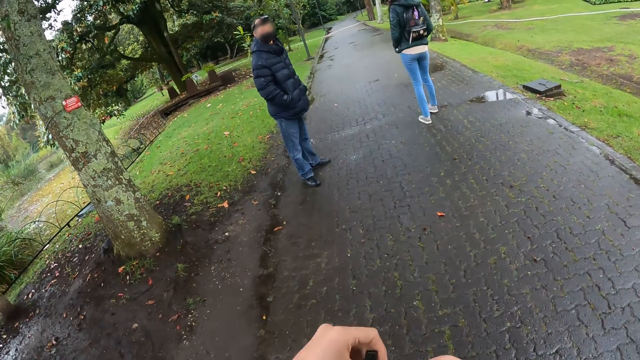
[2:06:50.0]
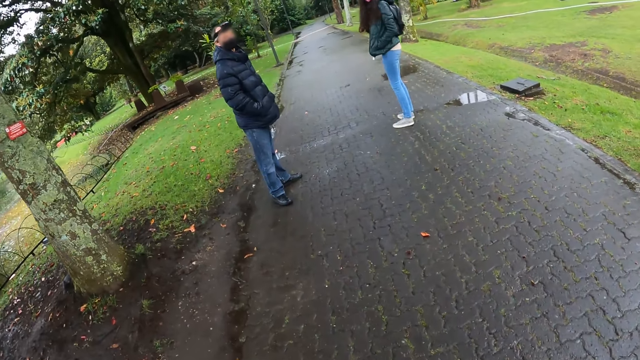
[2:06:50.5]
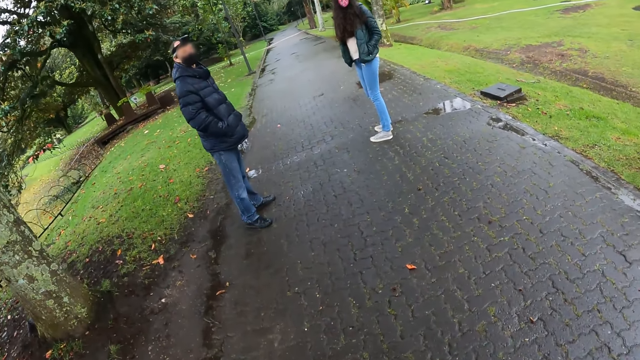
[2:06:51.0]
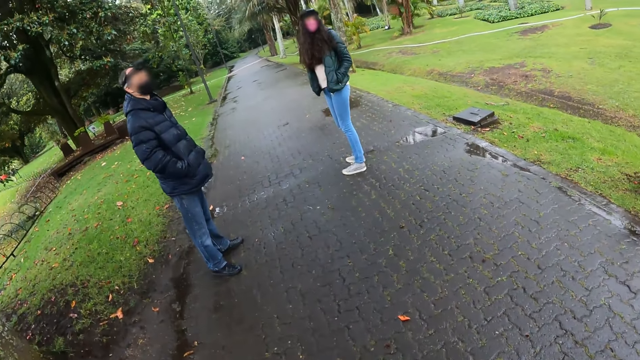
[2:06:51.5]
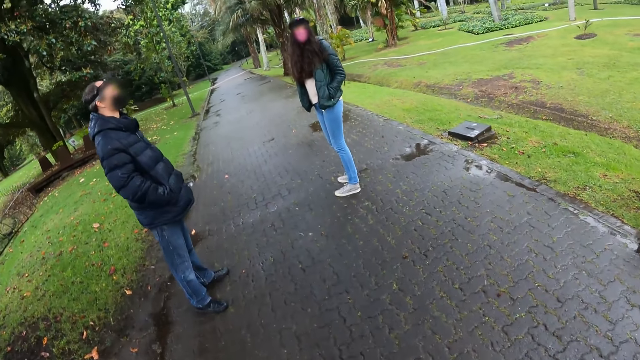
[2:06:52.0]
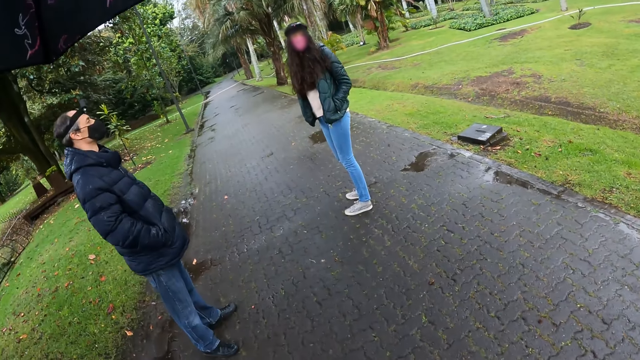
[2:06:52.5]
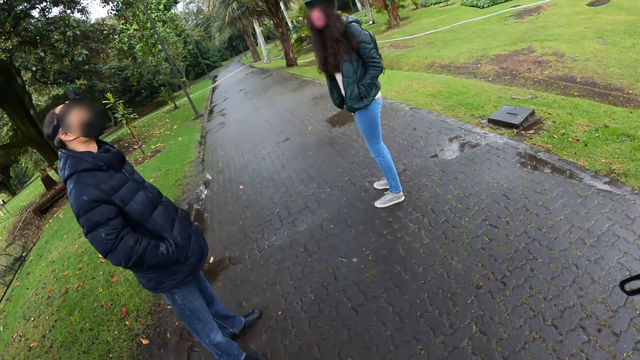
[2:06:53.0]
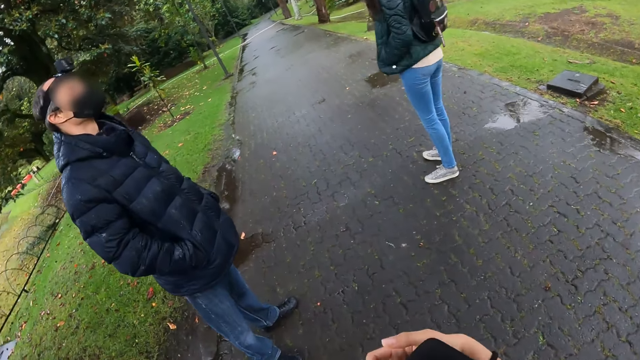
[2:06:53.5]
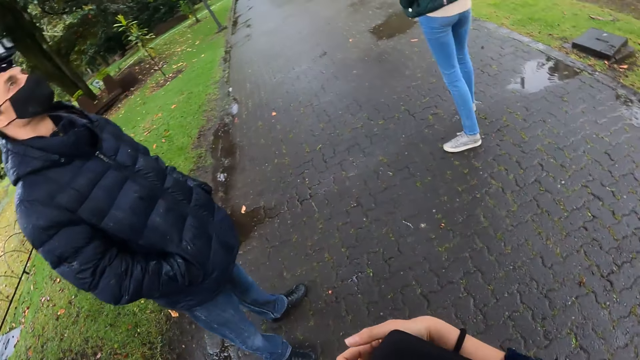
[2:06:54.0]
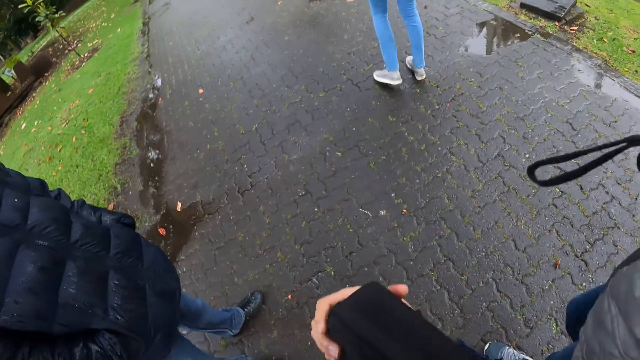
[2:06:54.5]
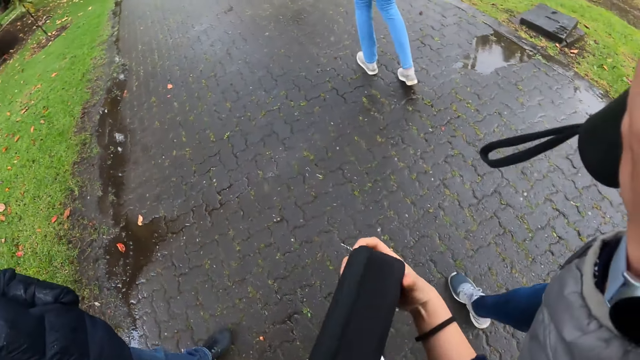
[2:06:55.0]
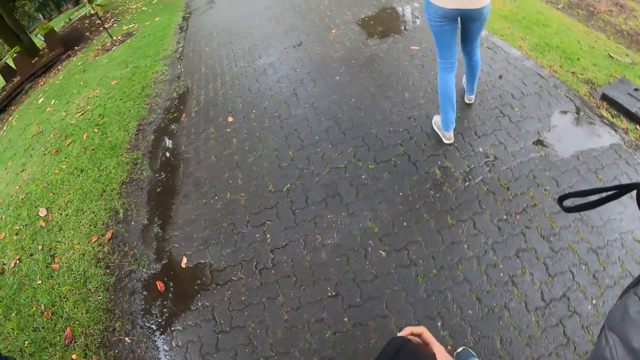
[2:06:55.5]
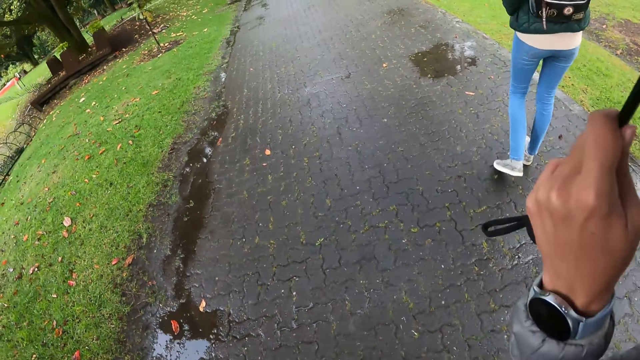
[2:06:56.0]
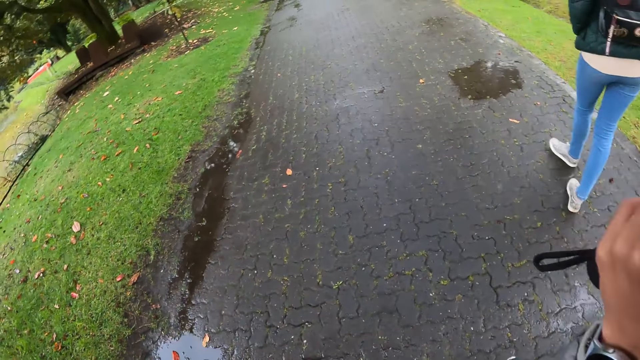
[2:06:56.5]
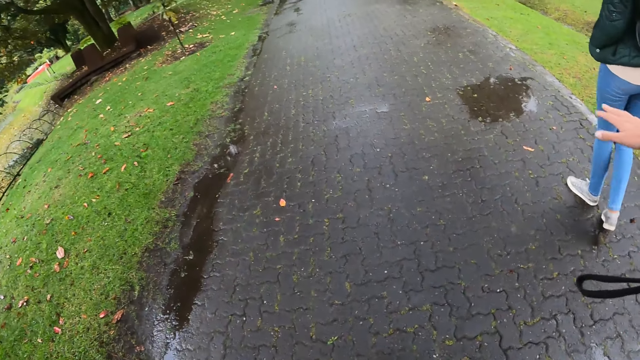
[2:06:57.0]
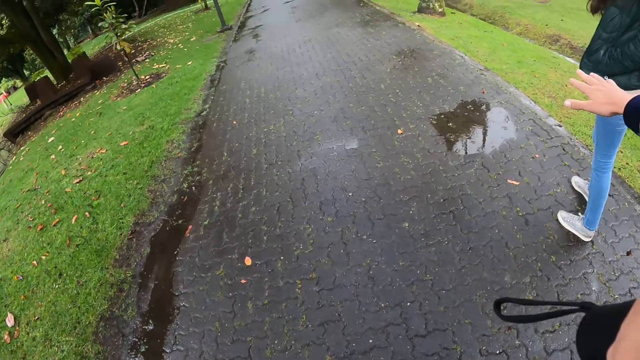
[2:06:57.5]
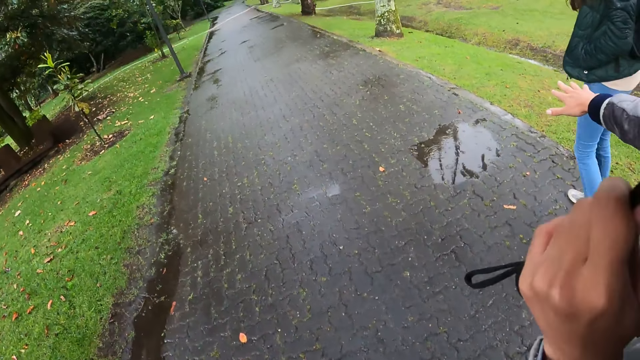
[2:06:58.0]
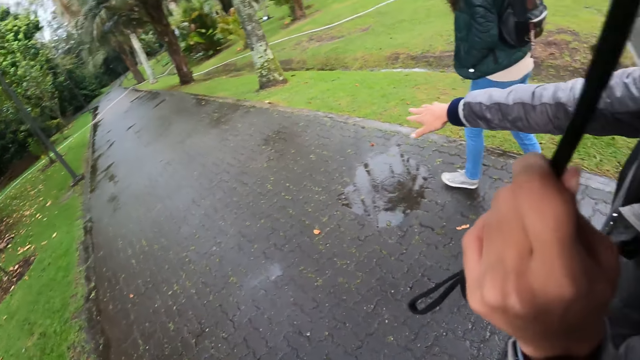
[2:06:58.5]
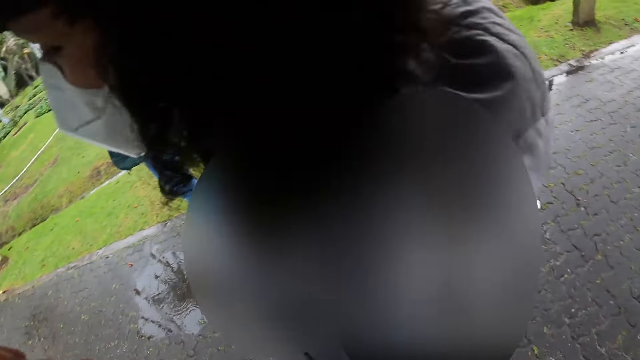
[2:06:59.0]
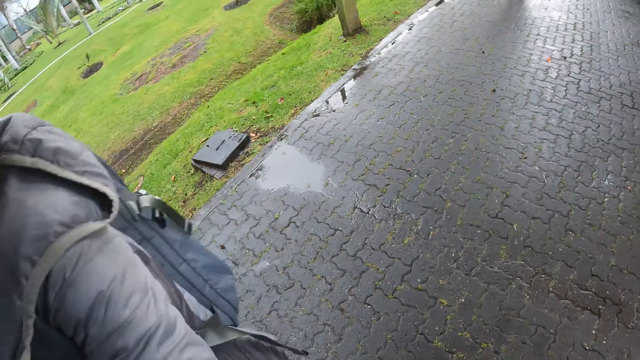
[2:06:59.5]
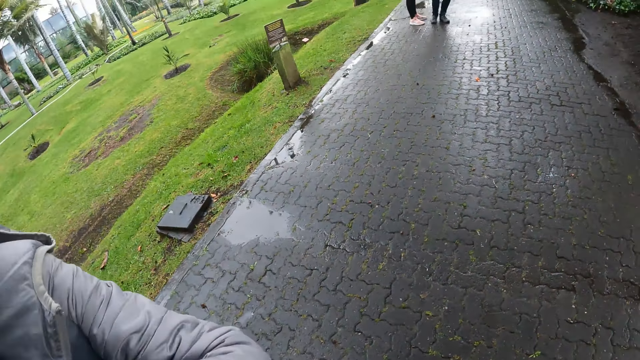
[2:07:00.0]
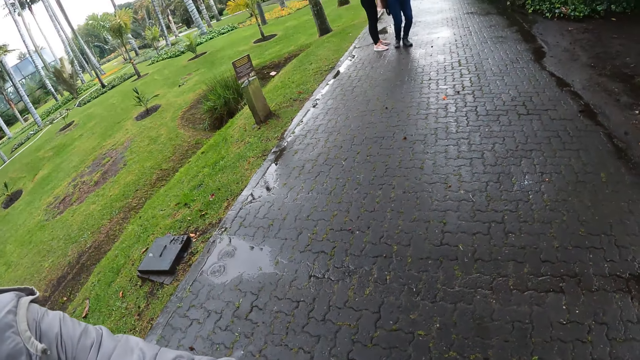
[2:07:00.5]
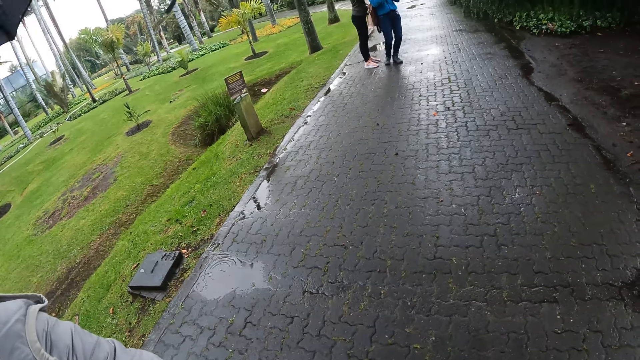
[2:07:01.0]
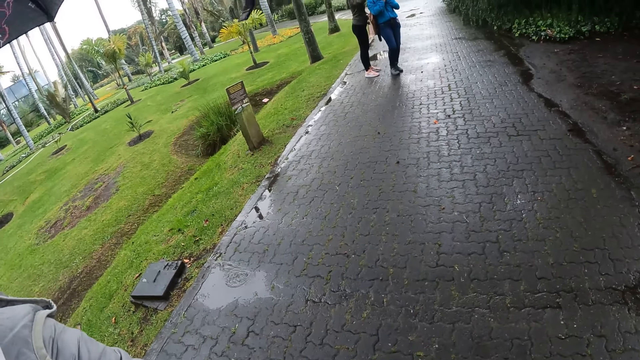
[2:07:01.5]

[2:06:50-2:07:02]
The camera wearer walks around the street. They move the pouch. A man holds the umbrella. The camera wearer walks around the street. The man walks around the street and moves a hand. The man interacts with the camera wearer. The camera wearer looks around the street.

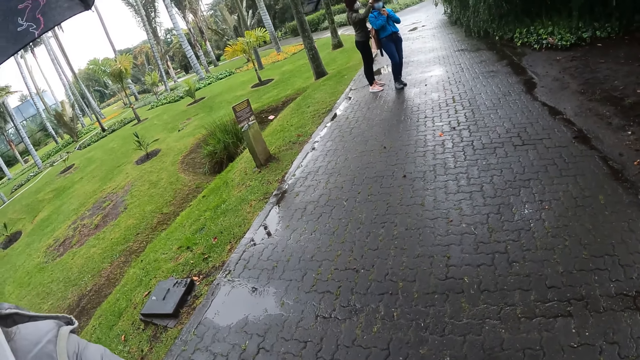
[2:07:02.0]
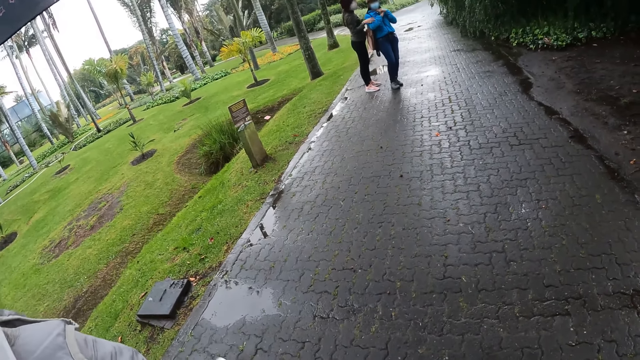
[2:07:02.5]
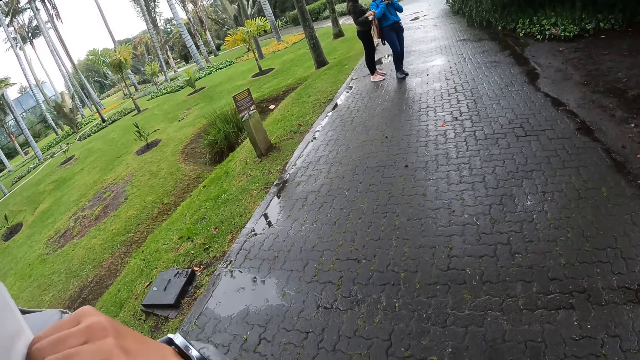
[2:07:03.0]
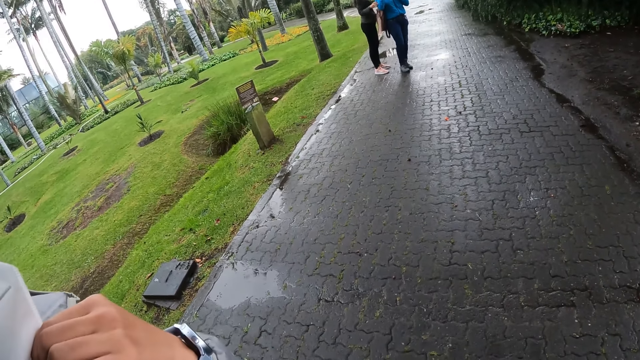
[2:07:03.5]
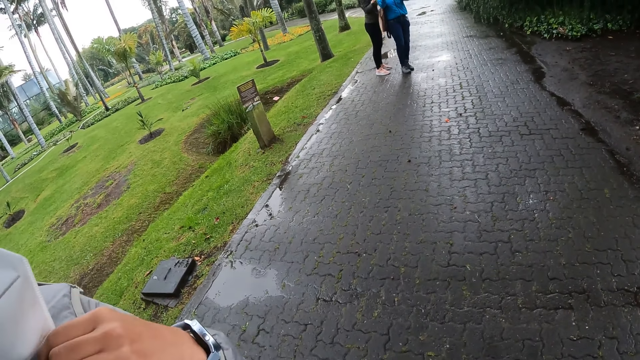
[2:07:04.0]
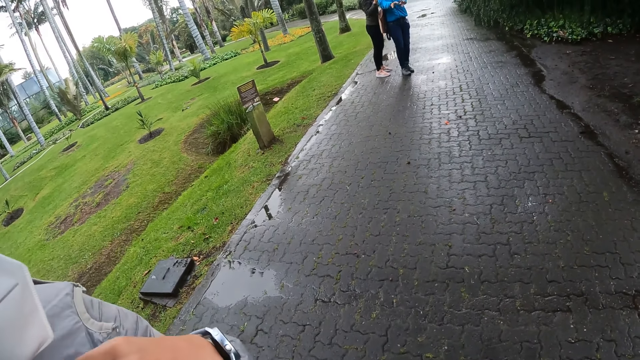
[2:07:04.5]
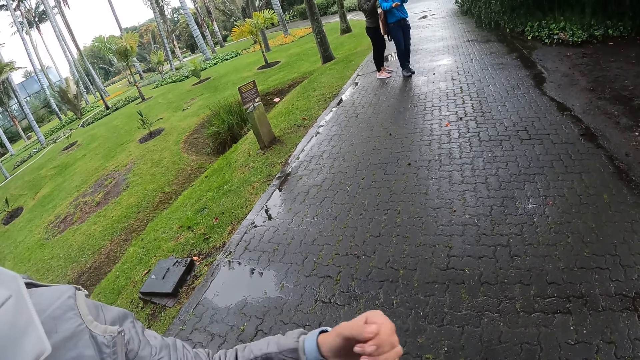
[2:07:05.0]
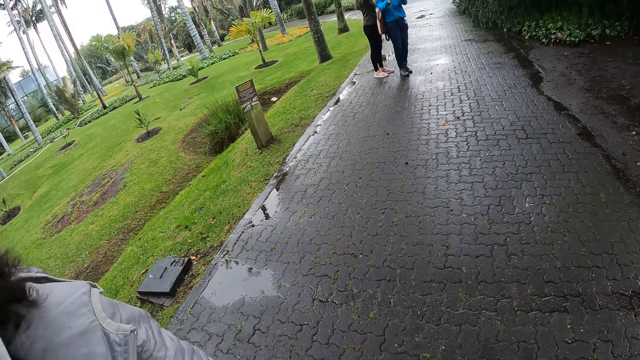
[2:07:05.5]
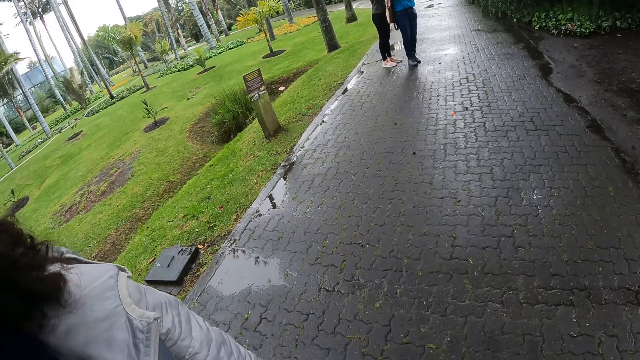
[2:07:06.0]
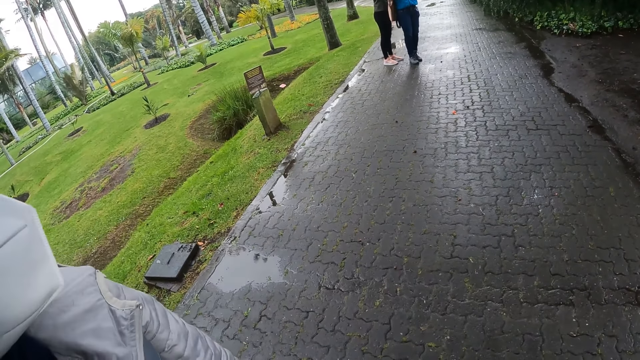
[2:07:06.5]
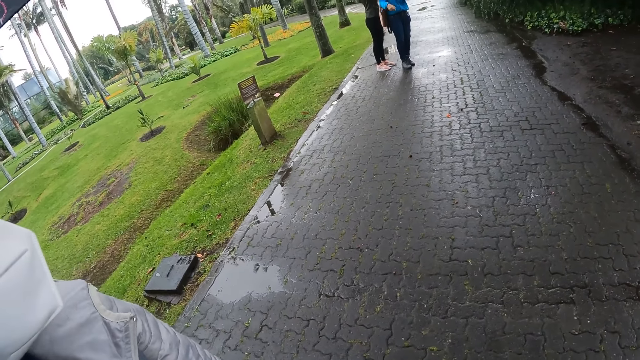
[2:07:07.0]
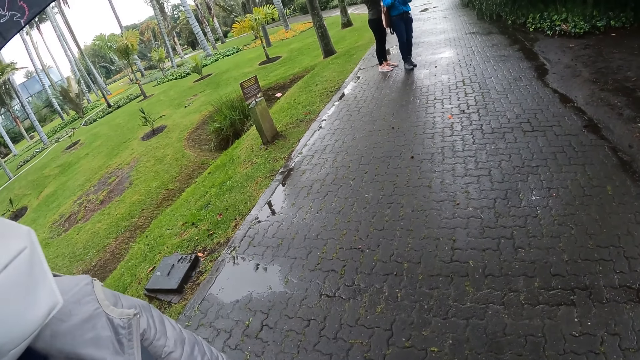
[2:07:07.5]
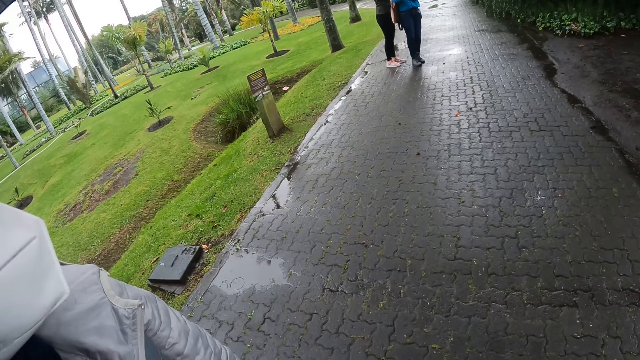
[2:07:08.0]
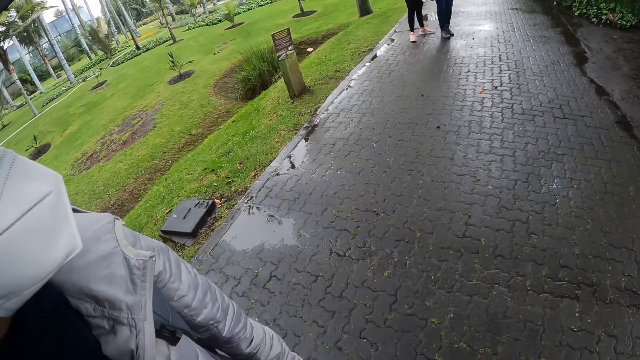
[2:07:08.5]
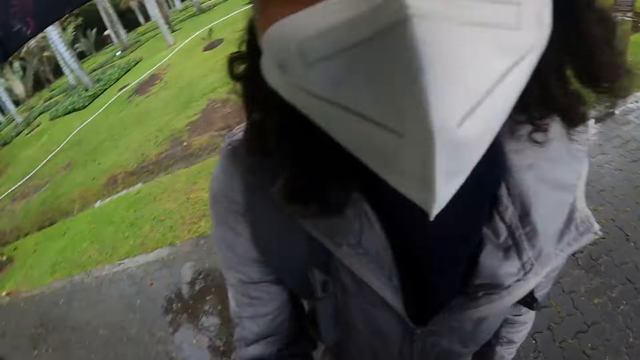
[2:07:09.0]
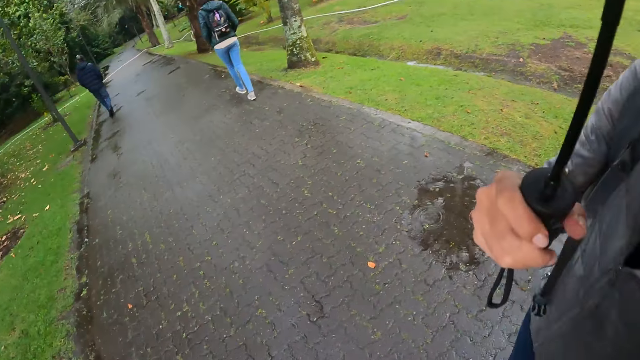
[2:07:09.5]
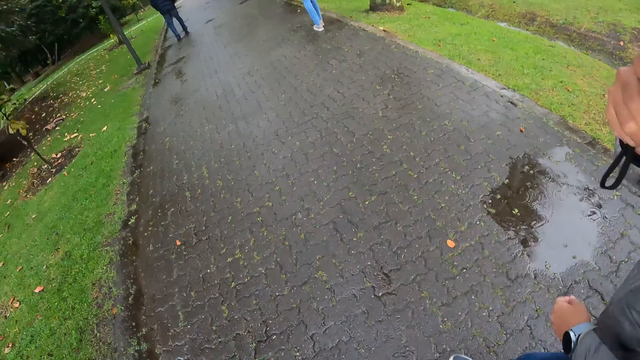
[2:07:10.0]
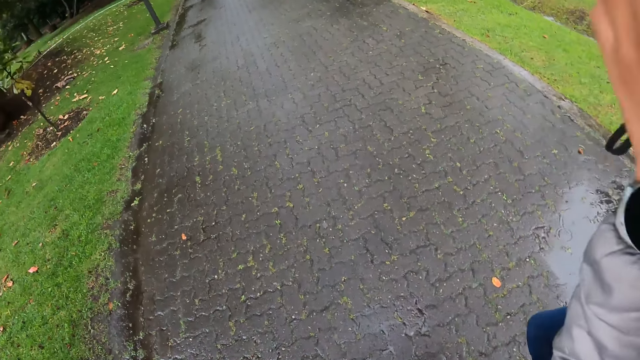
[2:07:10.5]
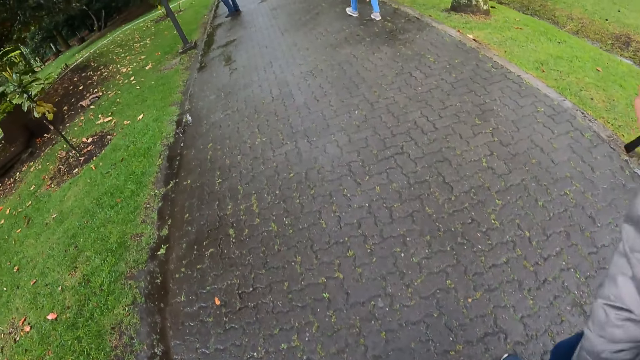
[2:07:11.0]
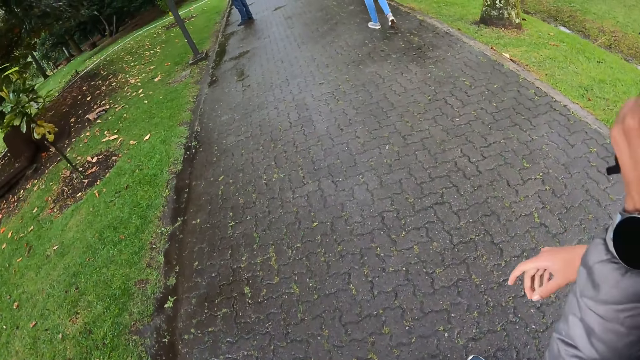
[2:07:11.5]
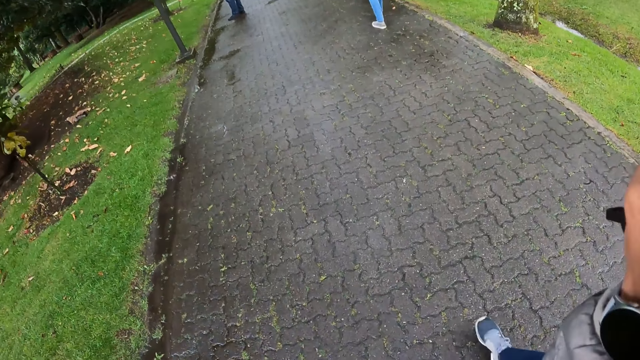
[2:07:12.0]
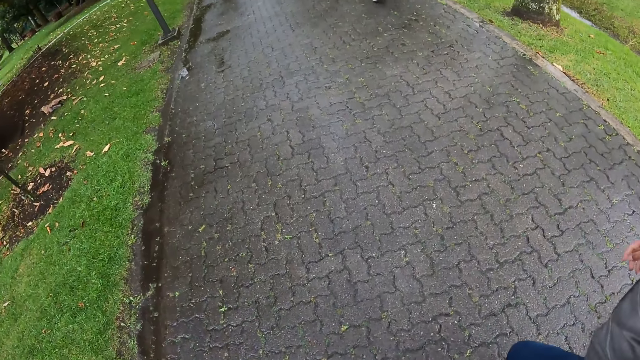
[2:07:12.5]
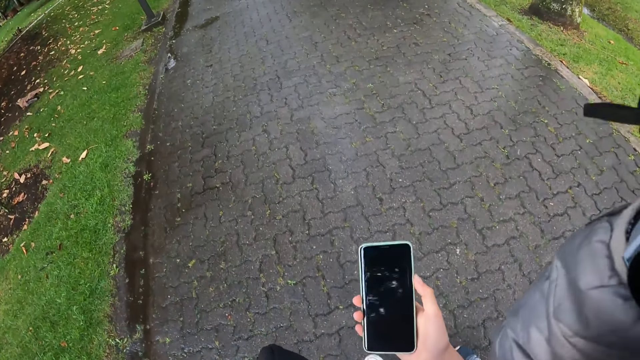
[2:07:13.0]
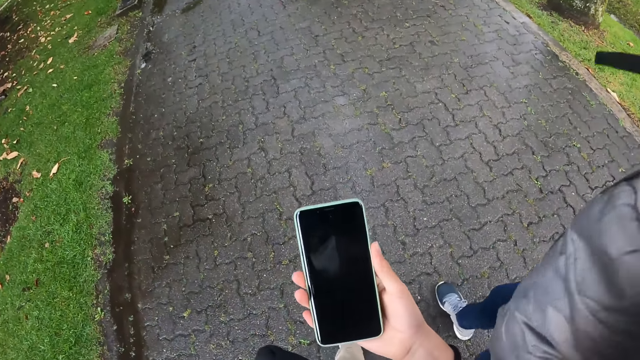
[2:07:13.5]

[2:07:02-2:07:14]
A woman interacts with another woman. A third woman adjusts a face mask on her face with her left hand. A man moves a hand. The camera wearer looks around the street. The third woman holds the umbrella with her left hand. The man moves a hand. The camera wearer walks around the street. She uses the phone. She holds the phone with her right hand.
